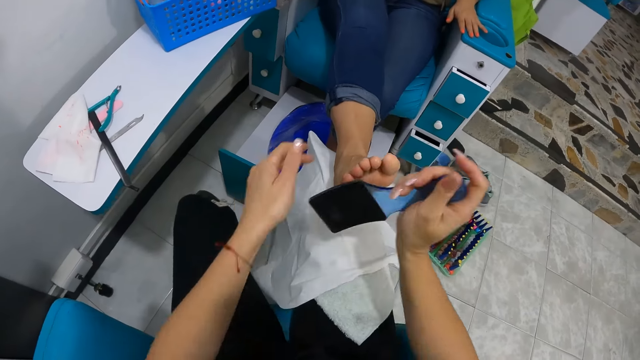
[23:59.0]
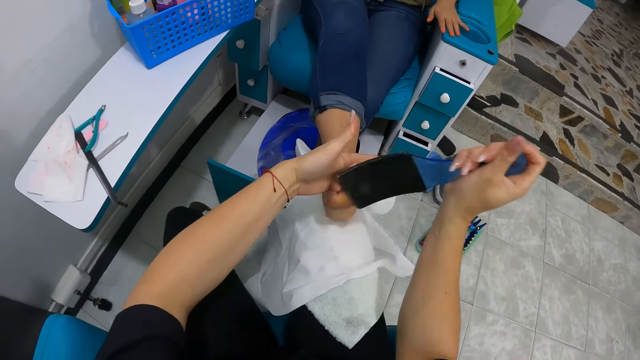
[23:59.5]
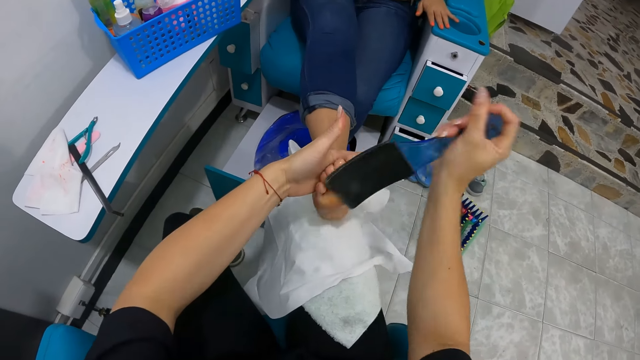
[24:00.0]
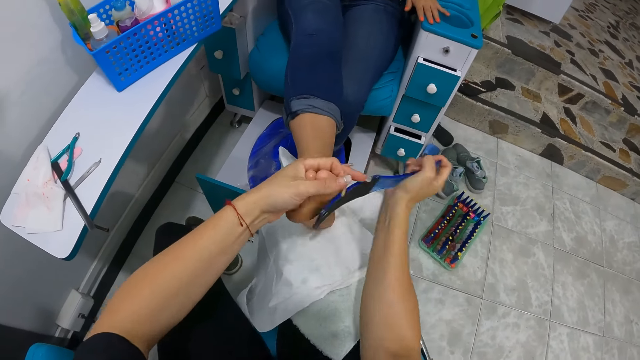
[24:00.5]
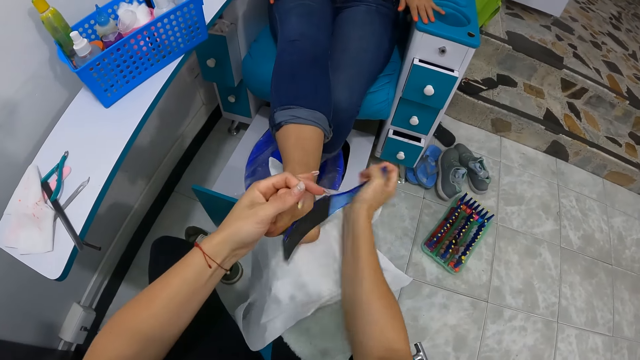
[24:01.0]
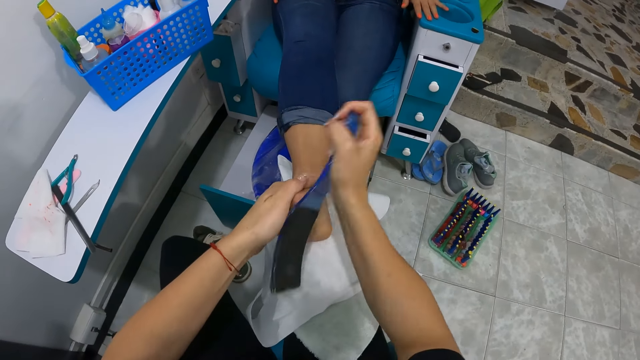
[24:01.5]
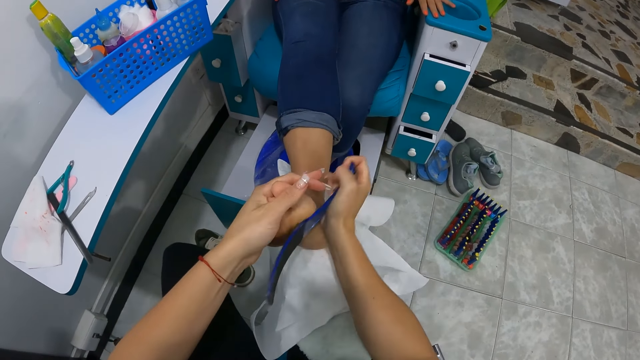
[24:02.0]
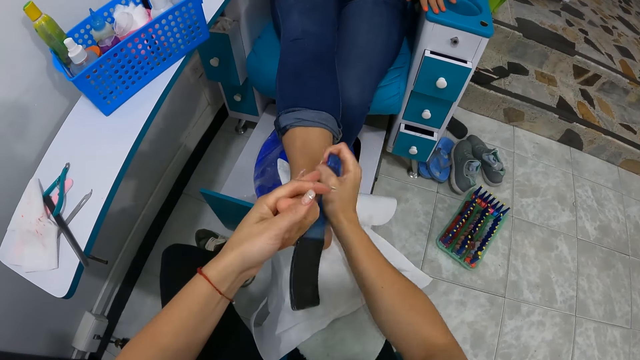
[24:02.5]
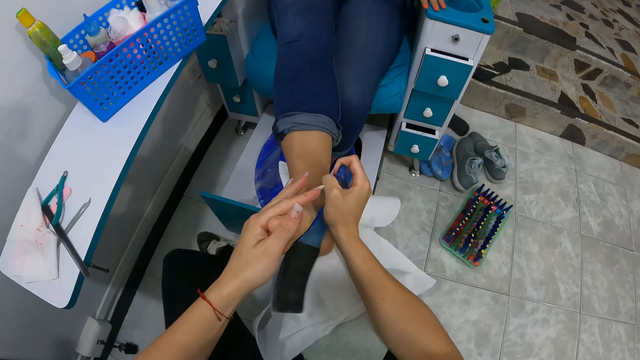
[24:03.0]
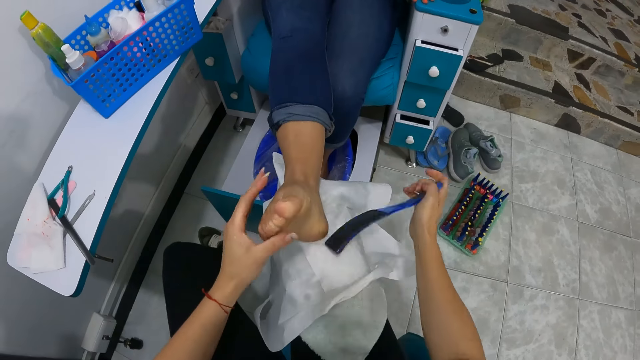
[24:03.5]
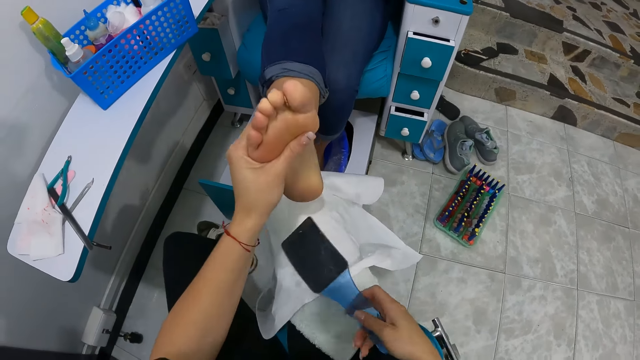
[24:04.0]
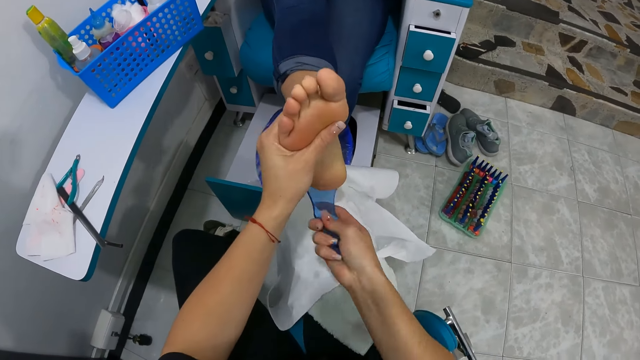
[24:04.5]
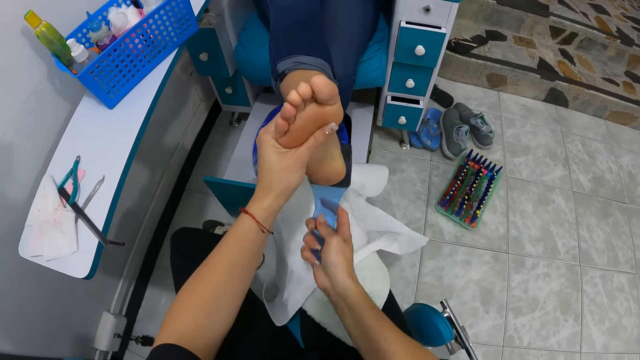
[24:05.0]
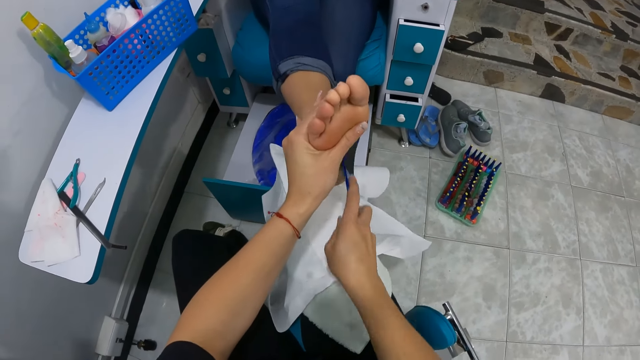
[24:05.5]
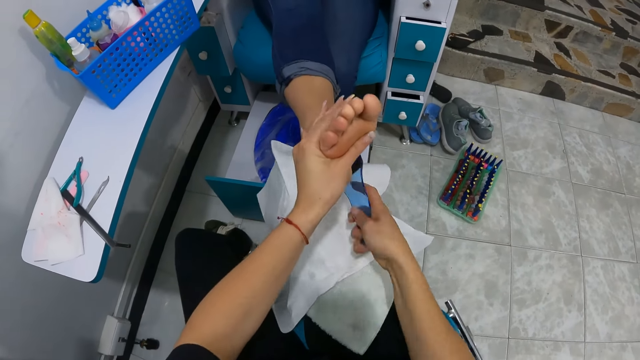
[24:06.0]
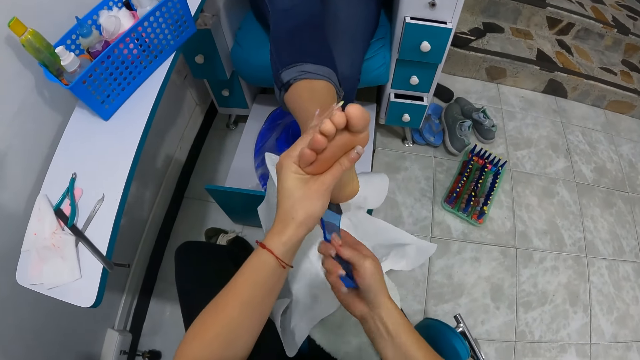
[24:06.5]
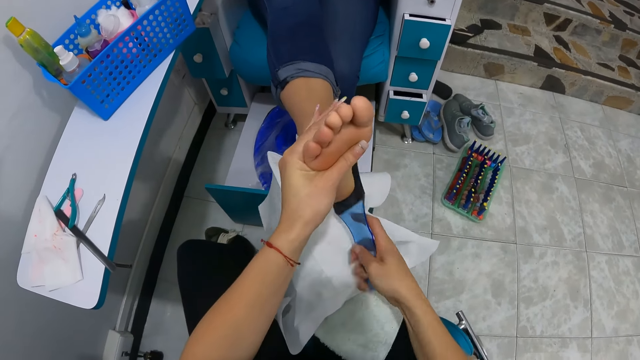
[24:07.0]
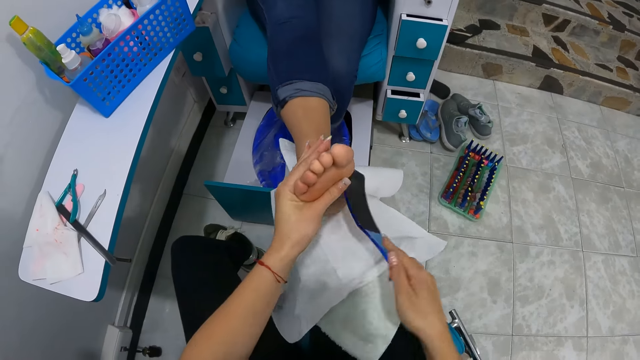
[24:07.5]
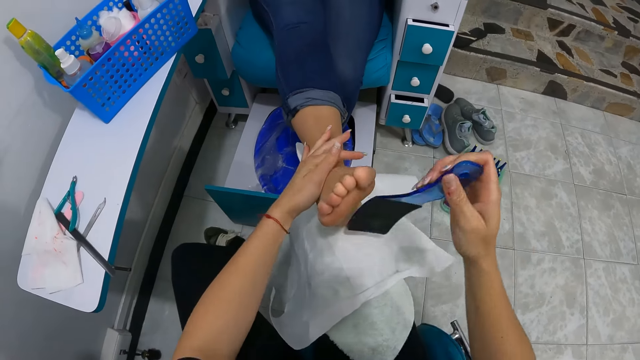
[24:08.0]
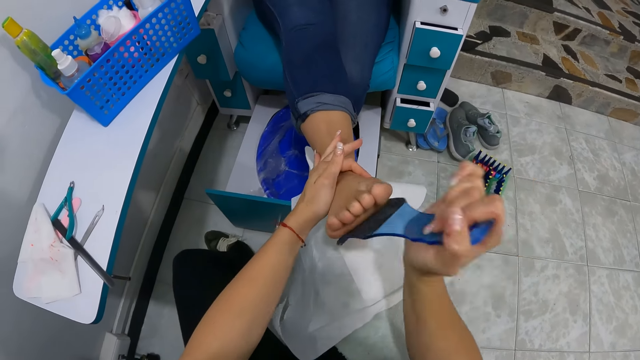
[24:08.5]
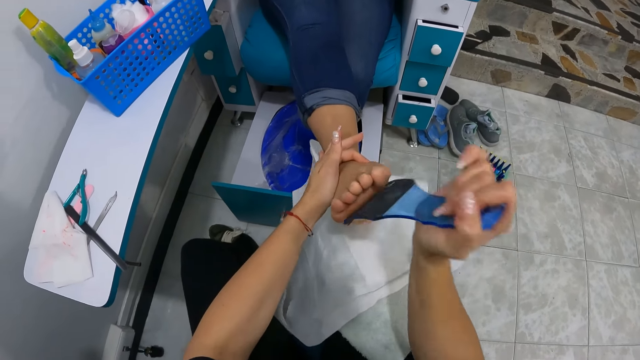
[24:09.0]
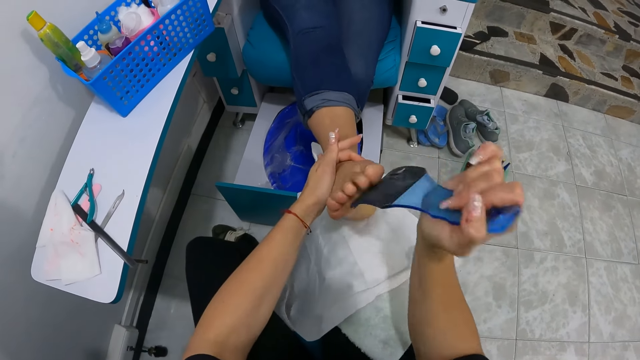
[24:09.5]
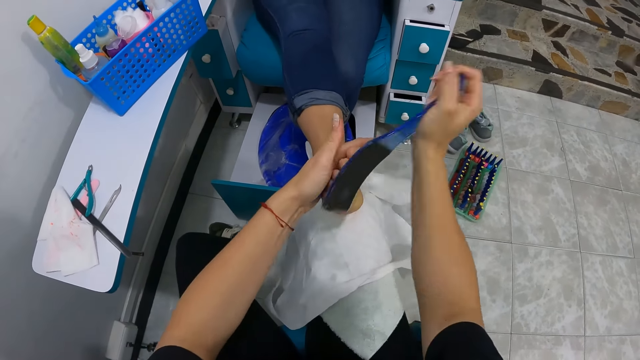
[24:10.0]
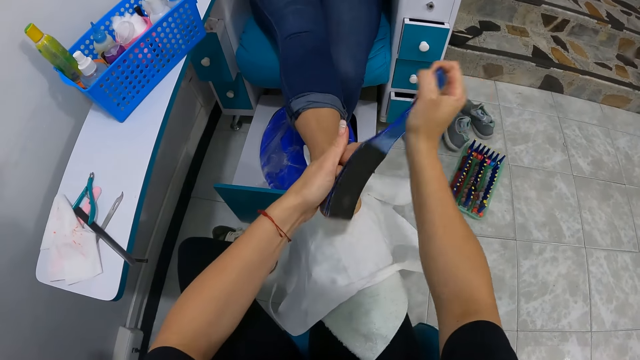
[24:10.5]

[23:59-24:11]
The camera wearer cleans her right hand on the piece of white cloth on her lap. She passes the feet file from her left hand to her right hand. She files the woman's right leg with the feet file in her right hand. She holds the woman's right leg with her left hand. She lifts the woman's right leg with her left hand. She files the woman's right leg with the feet file in her right hand. She holds the woman's right leg with her right hand. She files the woman's right leg with the feet file in her right hand.

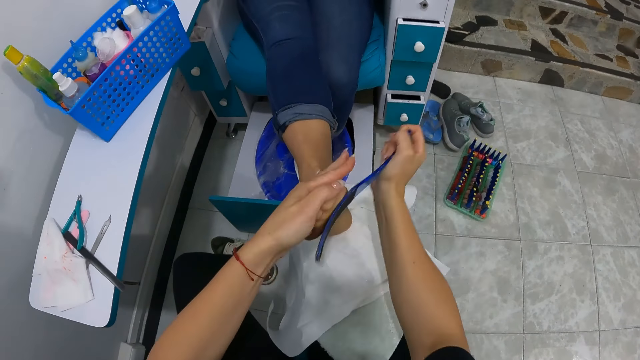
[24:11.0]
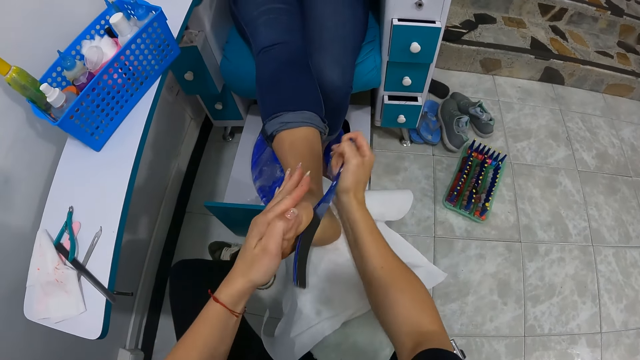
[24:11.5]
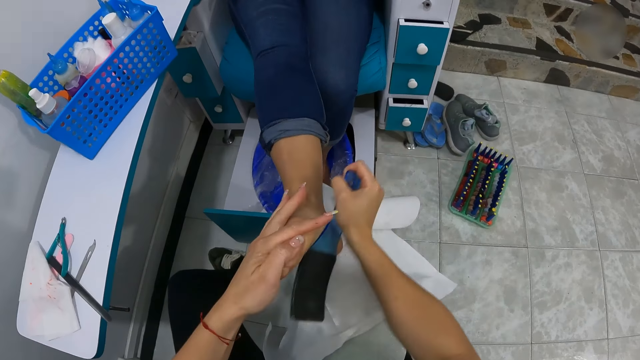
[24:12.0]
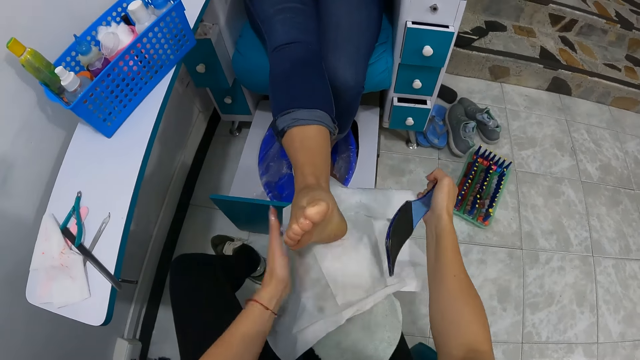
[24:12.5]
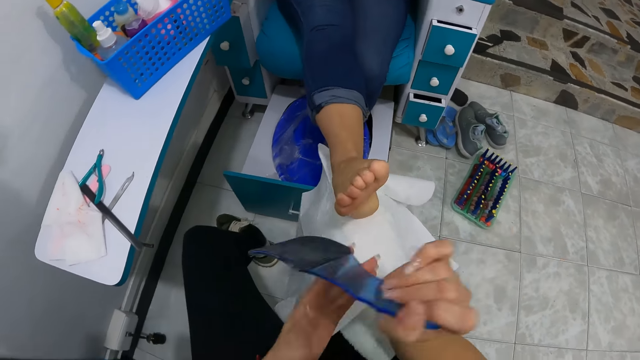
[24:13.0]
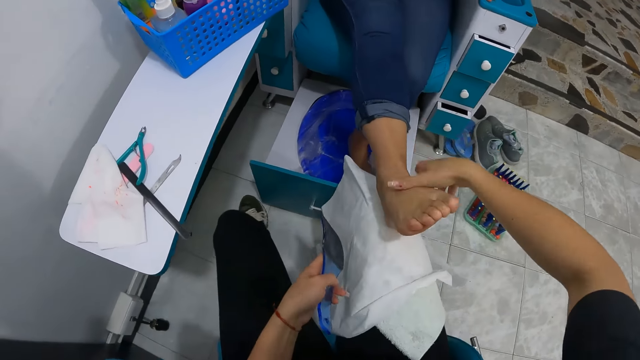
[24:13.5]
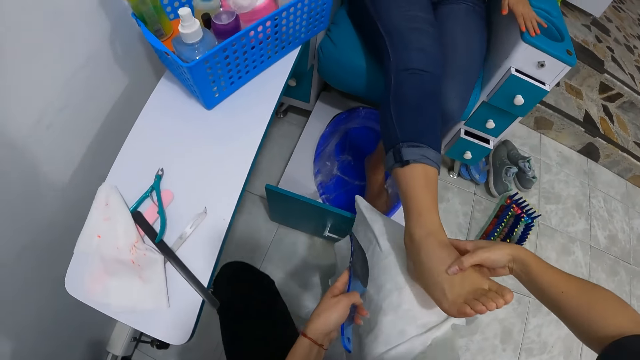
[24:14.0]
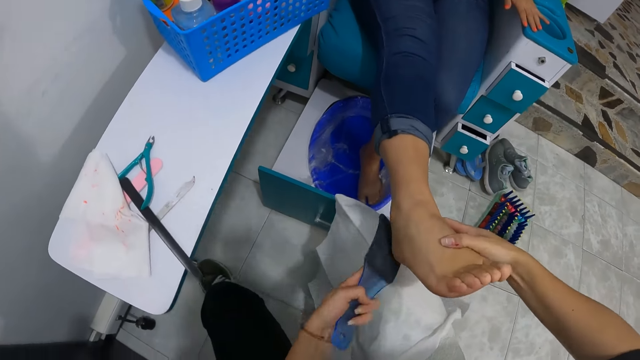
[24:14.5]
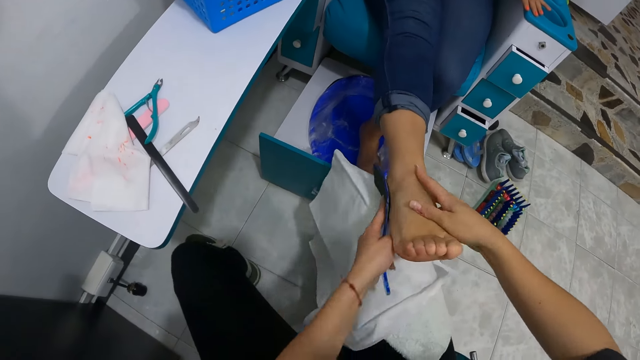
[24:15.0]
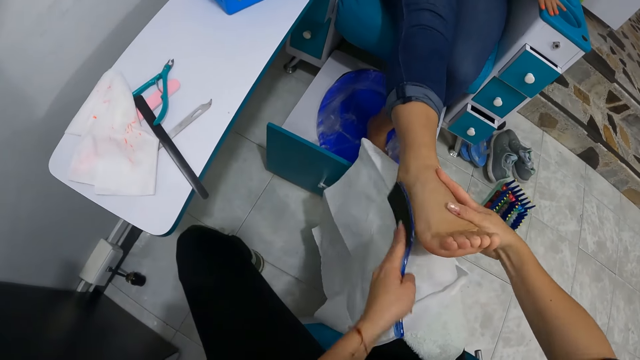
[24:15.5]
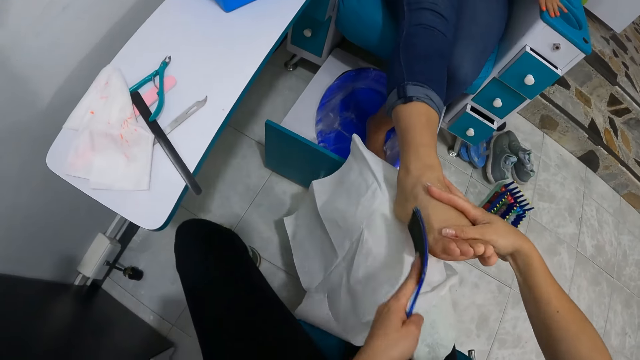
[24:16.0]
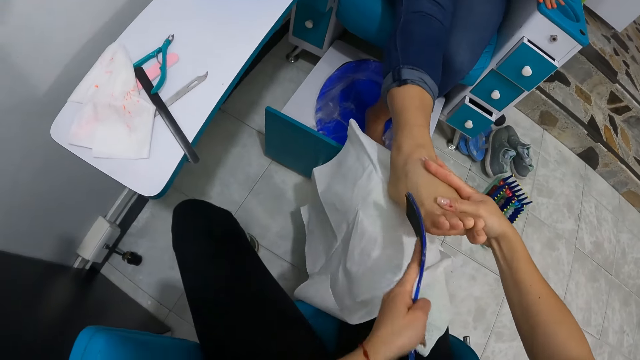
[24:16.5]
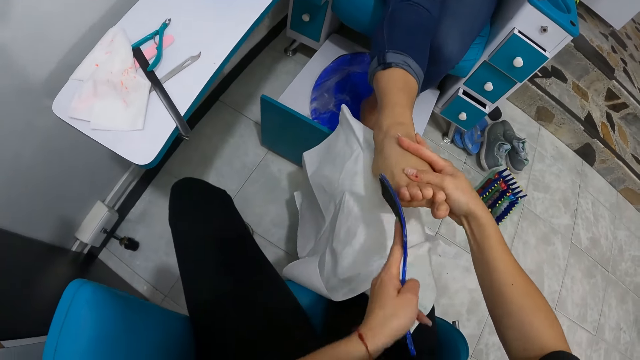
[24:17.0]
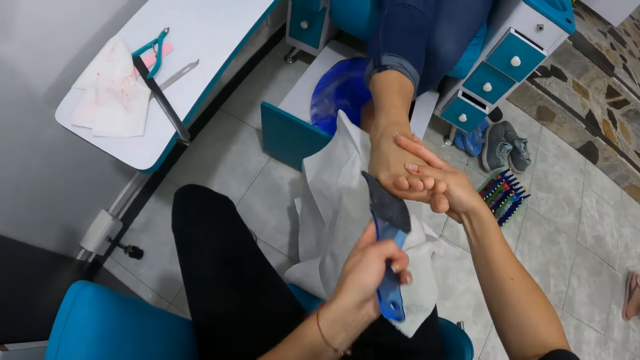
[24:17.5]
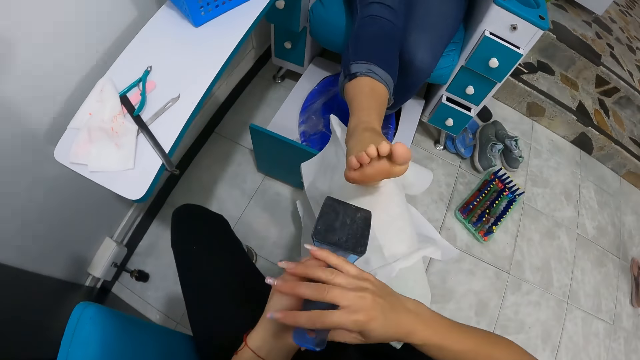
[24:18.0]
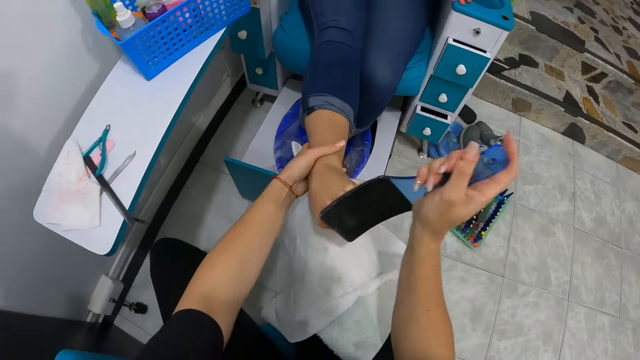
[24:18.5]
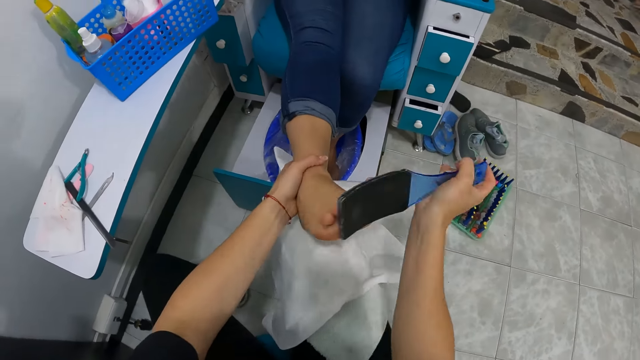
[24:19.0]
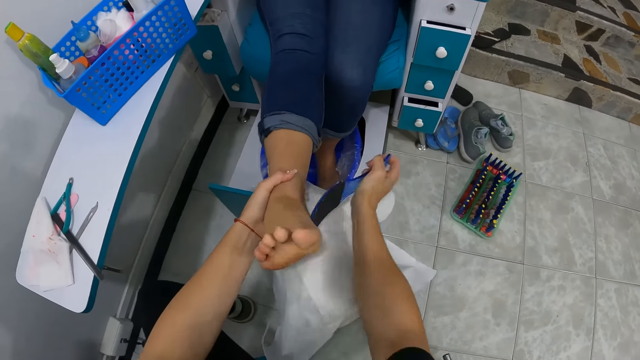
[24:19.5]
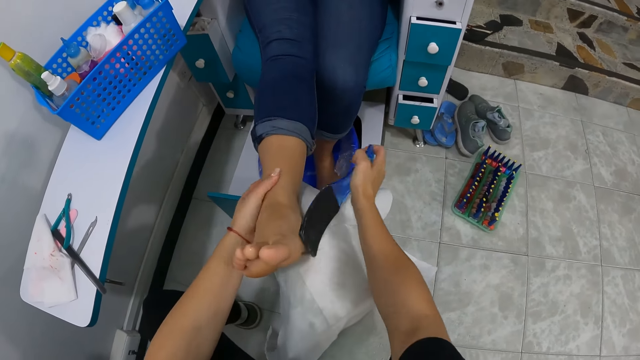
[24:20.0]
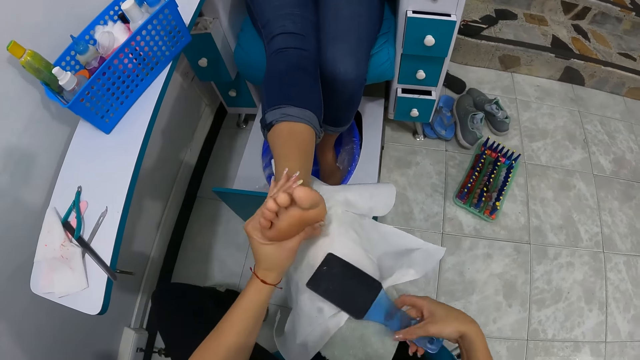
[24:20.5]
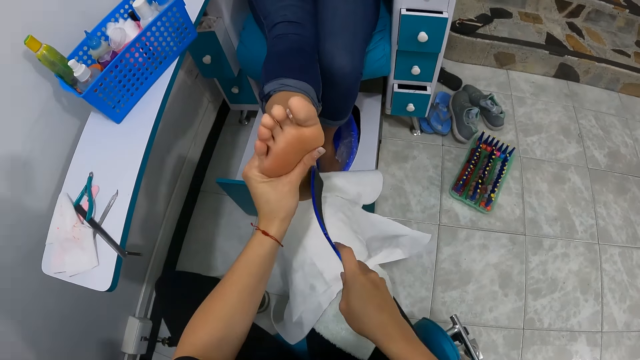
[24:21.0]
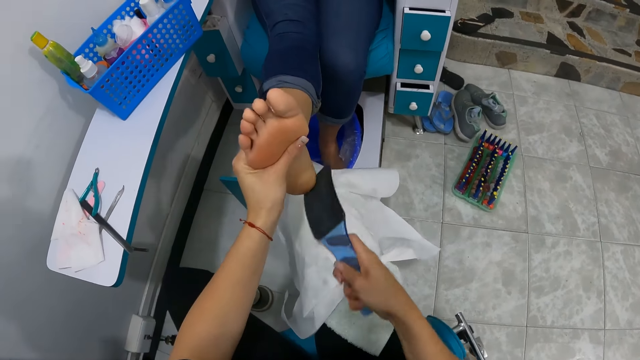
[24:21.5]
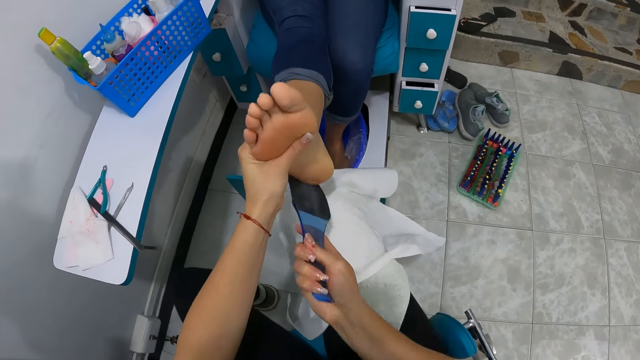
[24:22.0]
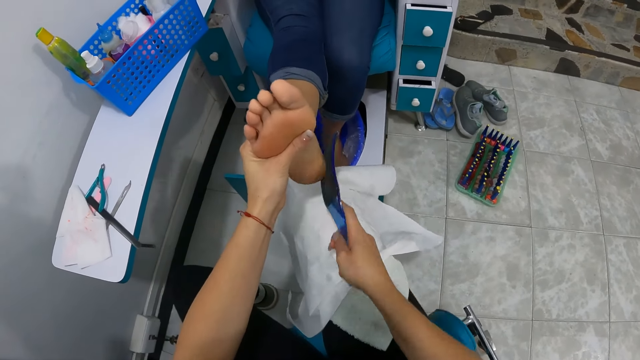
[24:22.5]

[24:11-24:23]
The camera wearer cleans her left hand on the piece of white cloth on her lap. She passes the feet file from her right hand to her left hand. She holds the woman's right leg with her right hand. She files the woman's right leg with the feet file in her left hand. She passes the feet file from her left hand to her right hand. She files the woman's right leg with the feet file in her right hand. She holds the woman's right leg with her left hand. She places the feet file on her lap with her right hand. She files the woman's right leg with the feet file in her right hand.
